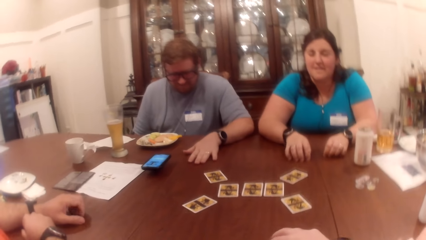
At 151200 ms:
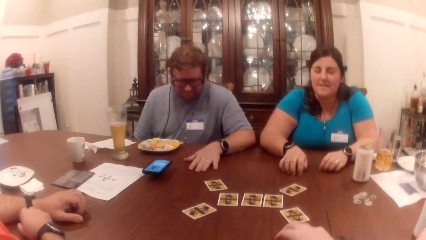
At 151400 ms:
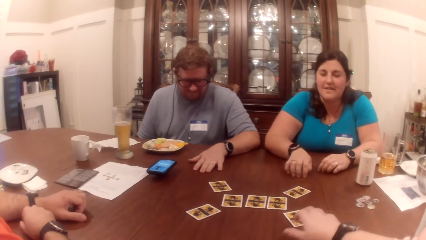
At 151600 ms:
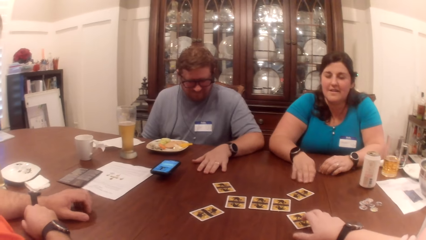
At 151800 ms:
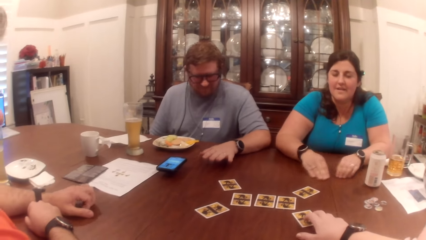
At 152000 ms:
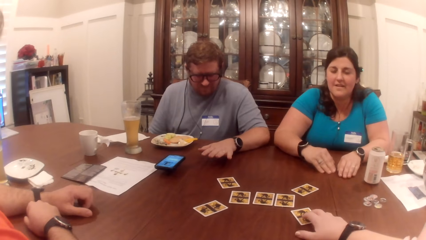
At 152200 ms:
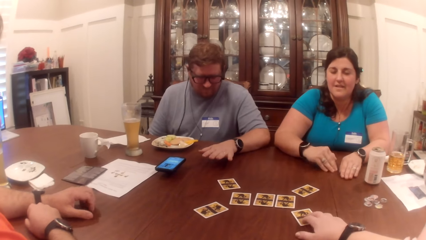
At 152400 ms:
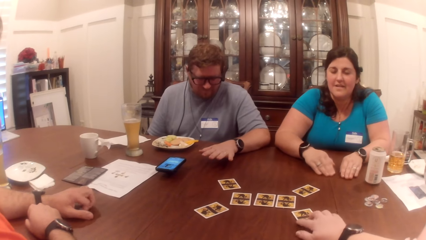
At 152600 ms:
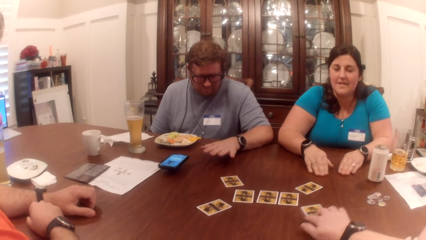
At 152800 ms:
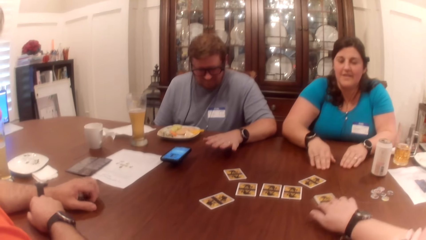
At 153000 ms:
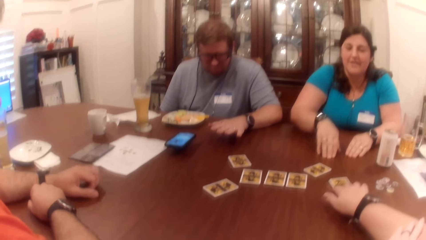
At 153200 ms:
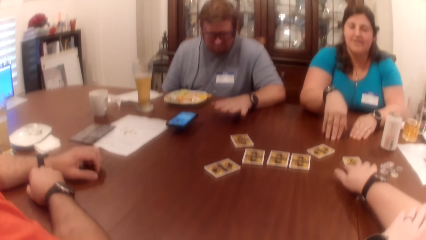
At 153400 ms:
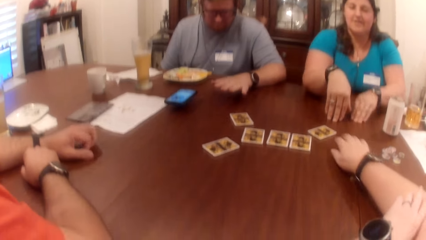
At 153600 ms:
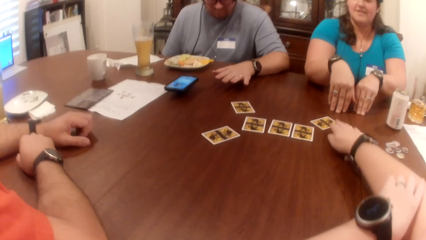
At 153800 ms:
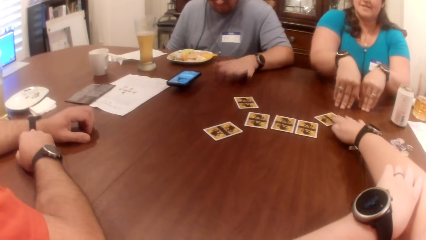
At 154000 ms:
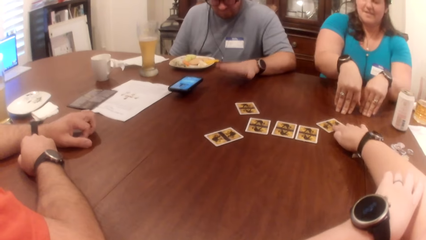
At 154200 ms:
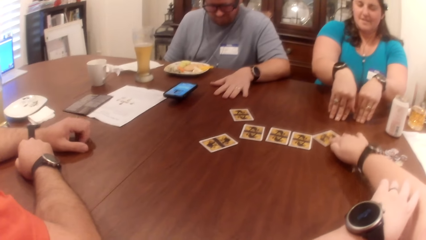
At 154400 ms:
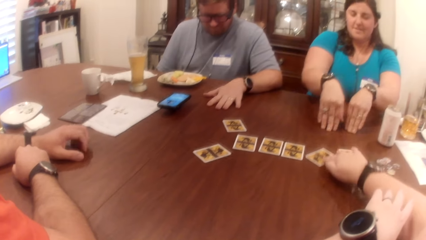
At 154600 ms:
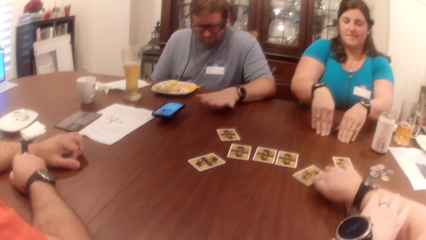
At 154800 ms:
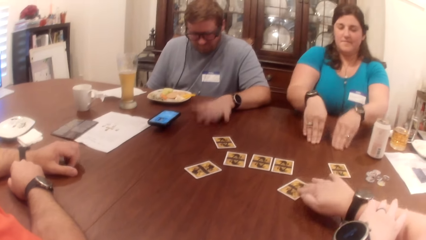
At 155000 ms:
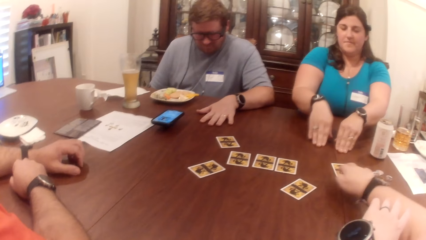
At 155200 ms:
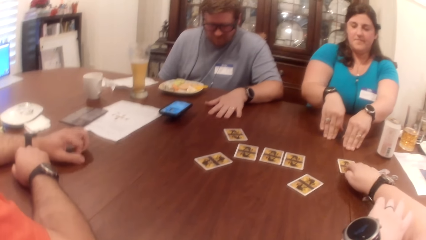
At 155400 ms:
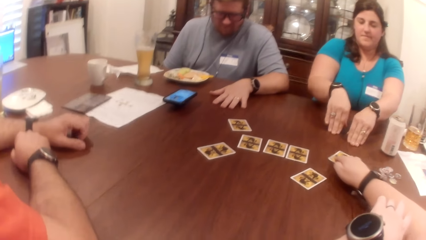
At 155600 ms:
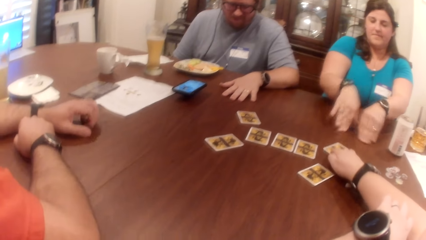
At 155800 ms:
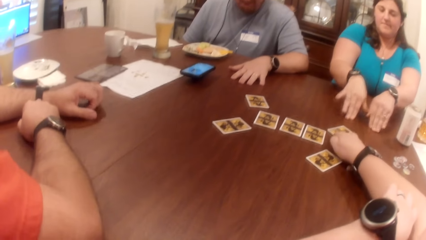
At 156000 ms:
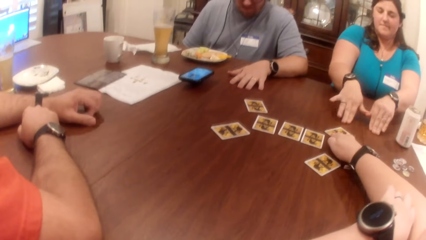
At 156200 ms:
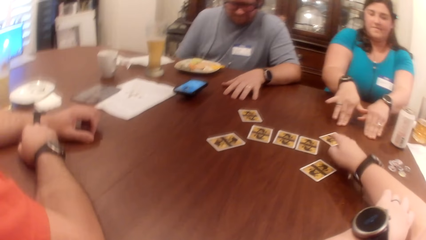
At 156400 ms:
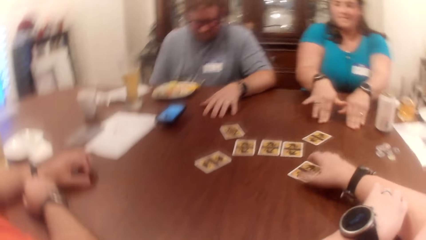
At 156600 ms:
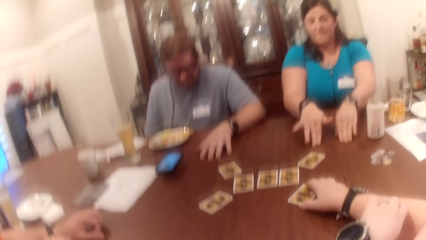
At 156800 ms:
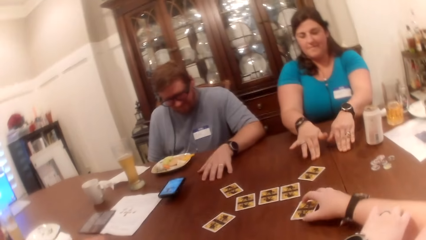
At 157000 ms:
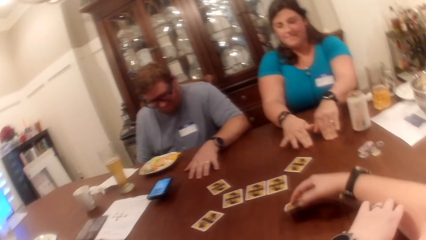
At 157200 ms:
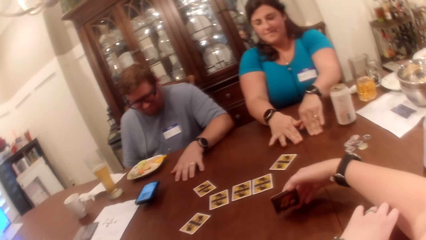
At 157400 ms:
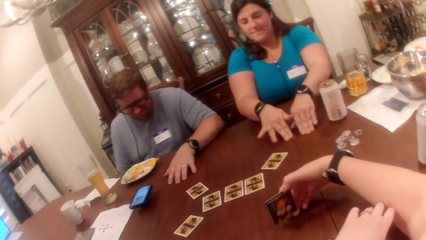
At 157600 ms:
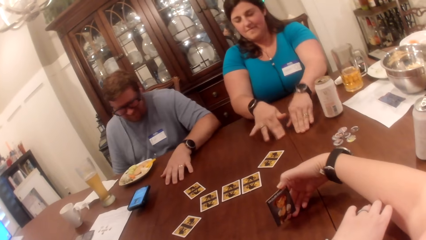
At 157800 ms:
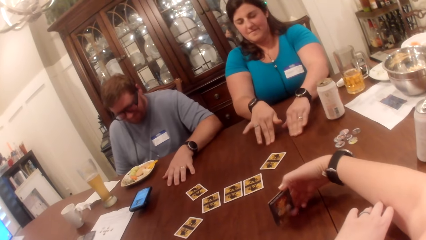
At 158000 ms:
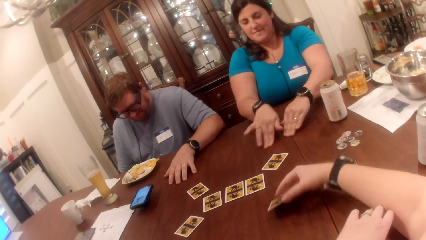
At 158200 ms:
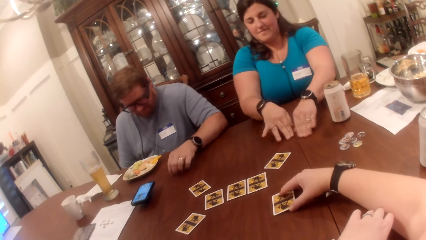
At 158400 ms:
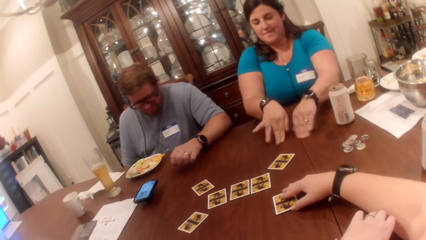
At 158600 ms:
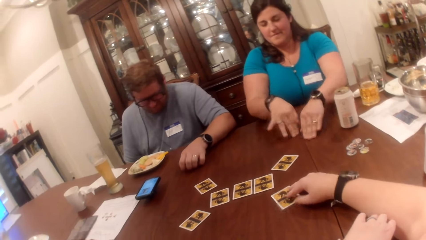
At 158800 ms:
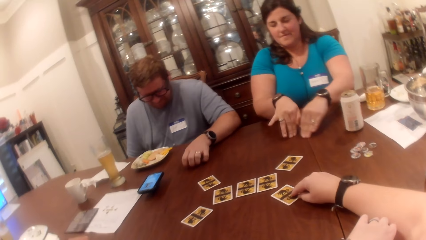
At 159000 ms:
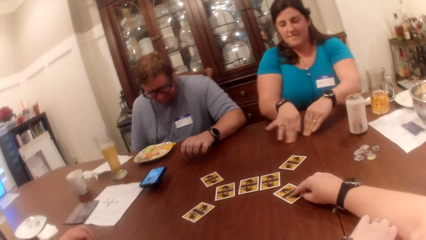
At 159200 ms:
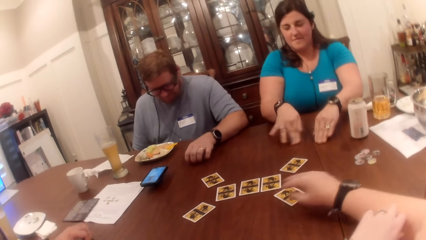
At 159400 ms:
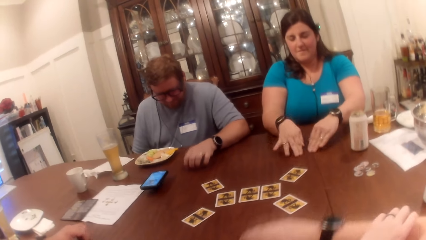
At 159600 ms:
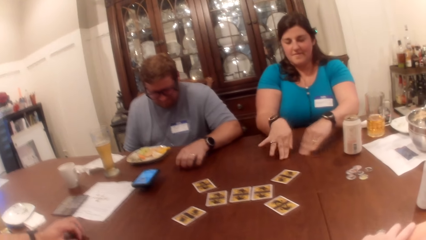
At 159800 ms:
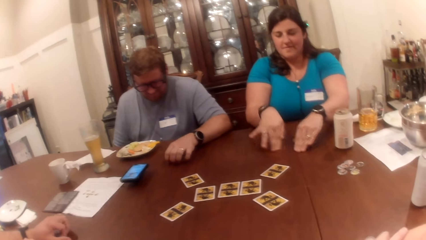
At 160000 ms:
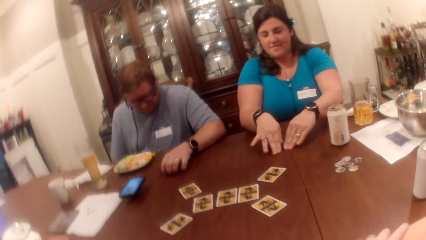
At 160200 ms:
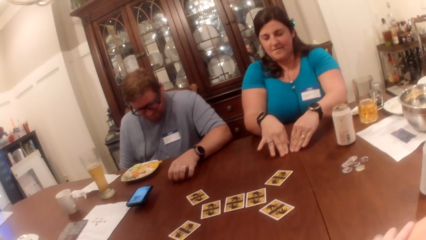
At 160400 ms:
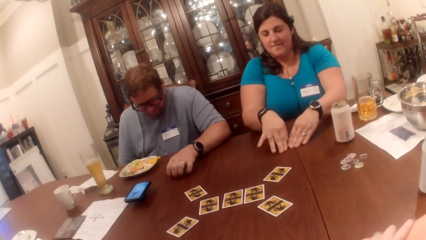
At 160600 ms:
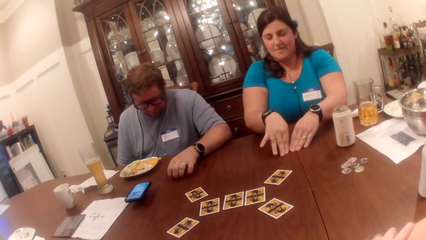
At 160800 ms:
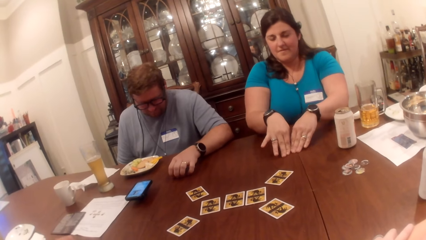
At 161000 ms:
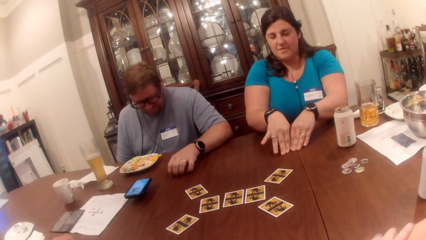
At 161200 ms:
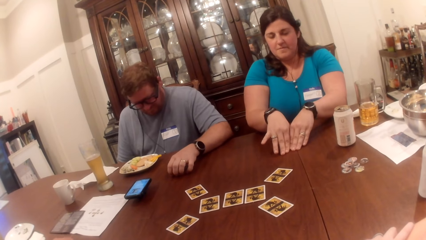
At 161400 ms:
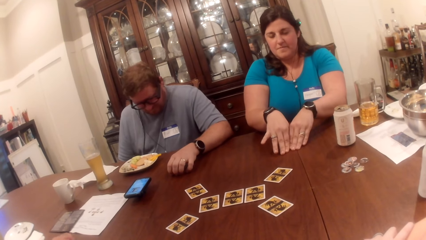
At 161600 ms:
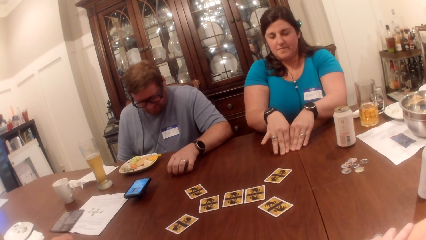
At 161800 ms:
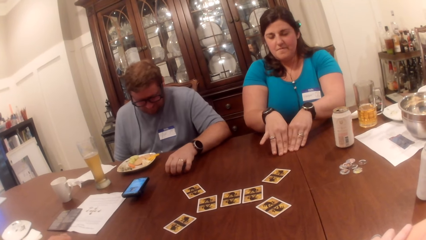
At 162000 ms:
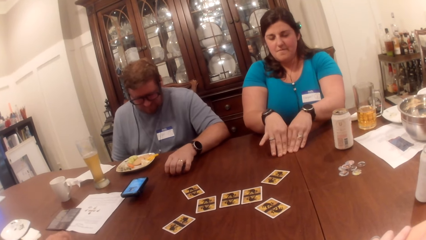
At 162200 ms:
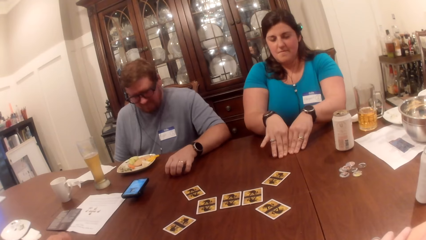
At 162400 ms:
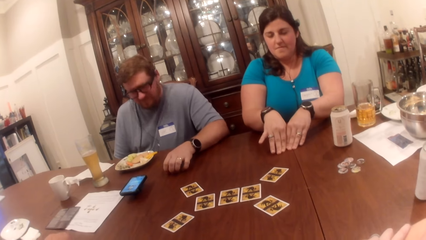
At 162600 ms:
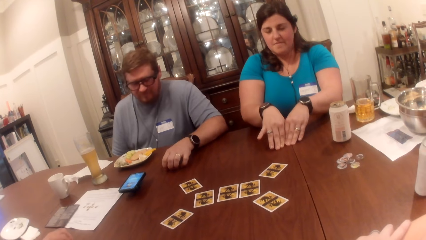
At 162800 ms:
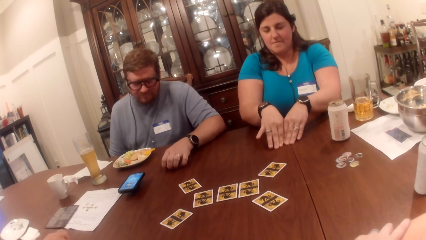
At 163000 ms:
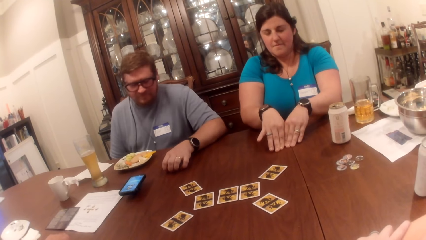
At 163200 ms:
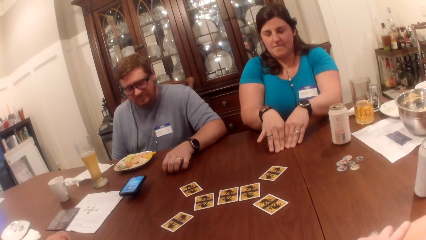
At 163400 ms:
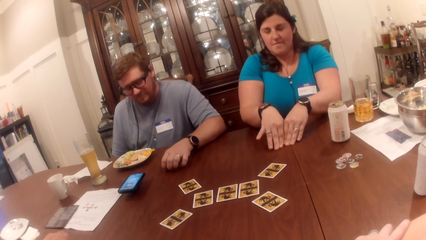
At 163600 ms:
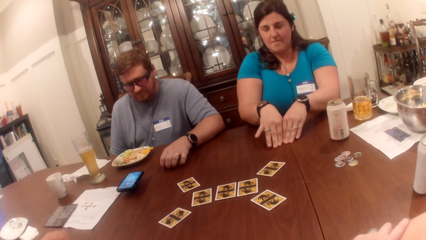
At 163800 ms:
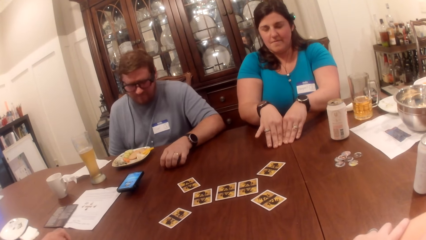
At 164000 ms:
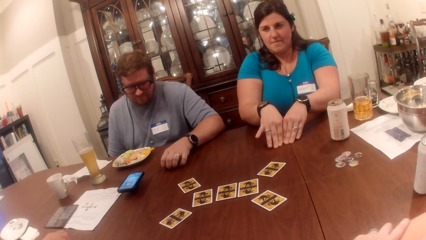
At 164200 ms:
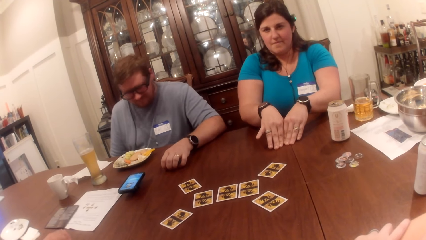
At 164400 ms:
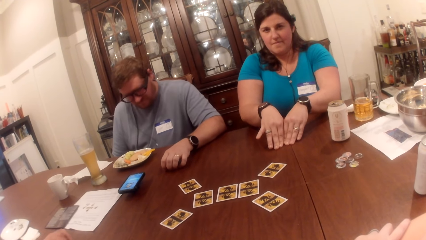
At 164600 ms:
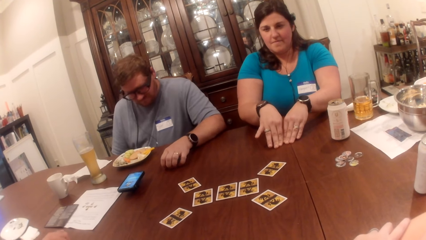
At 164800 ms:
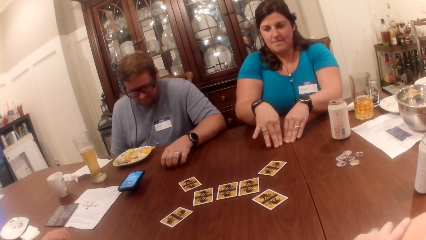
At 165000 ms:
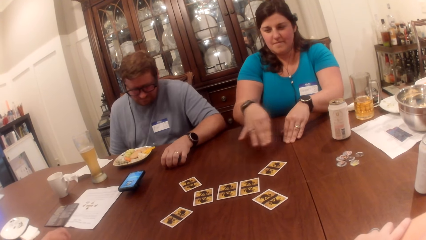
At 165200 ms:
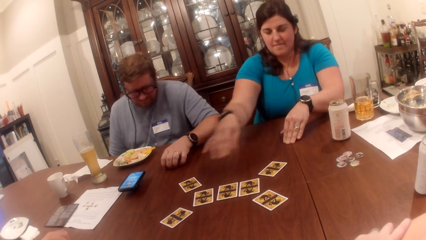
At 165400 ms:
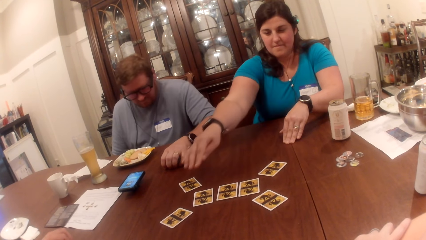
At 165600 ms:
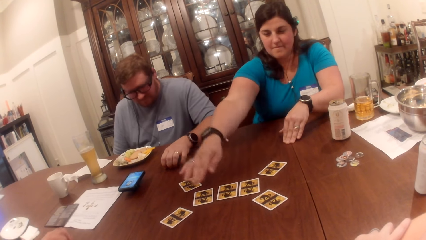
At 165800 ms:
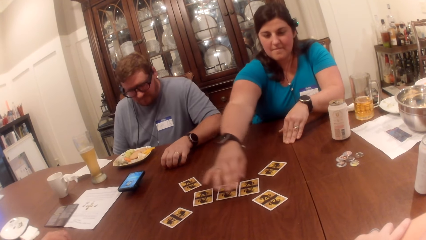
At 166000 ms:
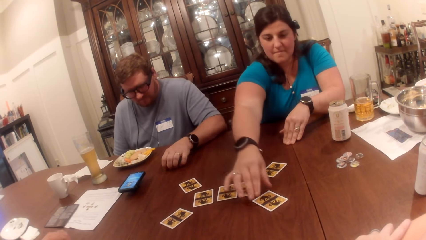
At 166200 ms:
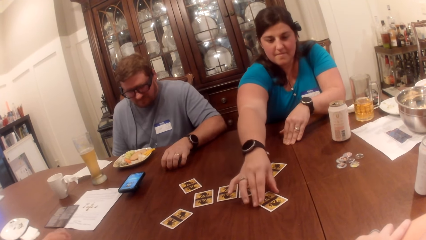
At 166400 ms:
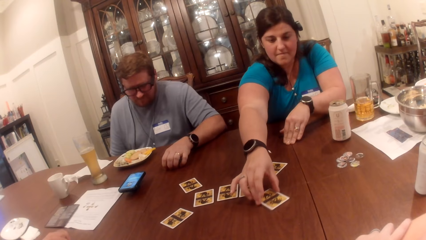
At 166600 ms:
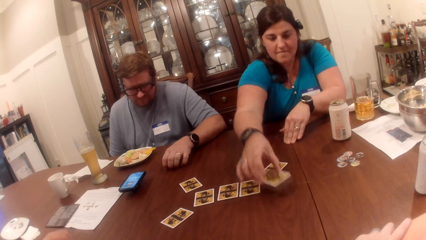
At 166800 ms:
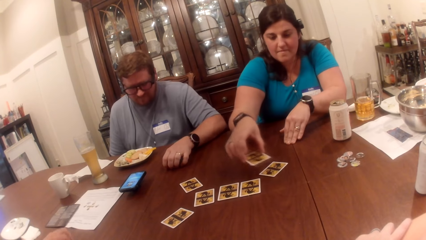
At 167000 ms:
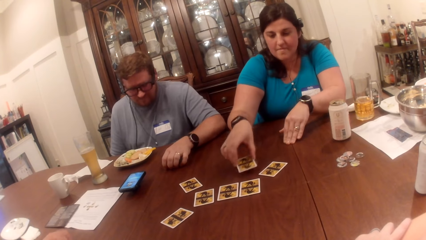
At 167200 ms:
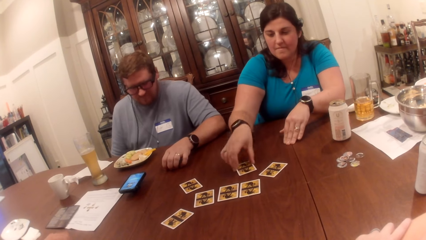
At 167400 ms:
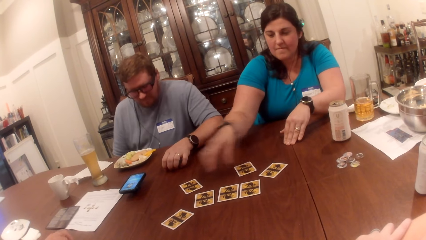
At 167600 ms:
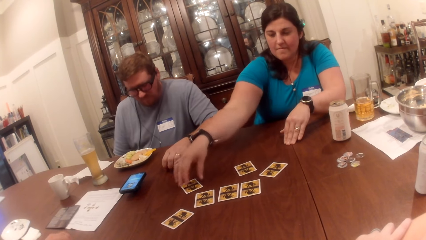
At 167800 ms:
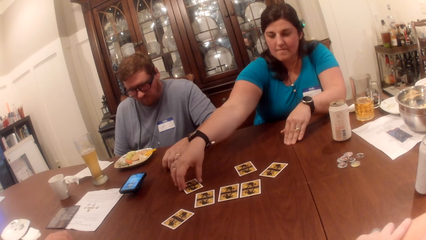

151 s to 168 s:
The camera wearer moves a card on the table with her right hand repeatedly. She picks up a card. She opens the card on the table with her right hand. She stares at the card. She drops the card in her right hand on the table. She looks around. A woman moves cards on the table. She picks up a card on the table with her right hand and drops the card in her right hand on the table.
